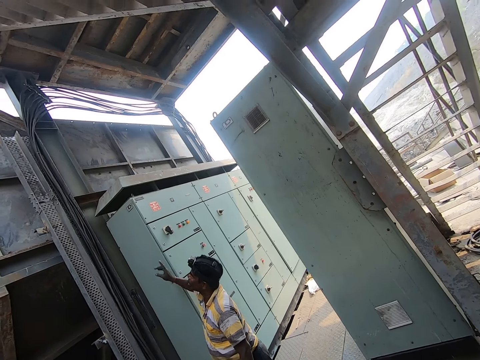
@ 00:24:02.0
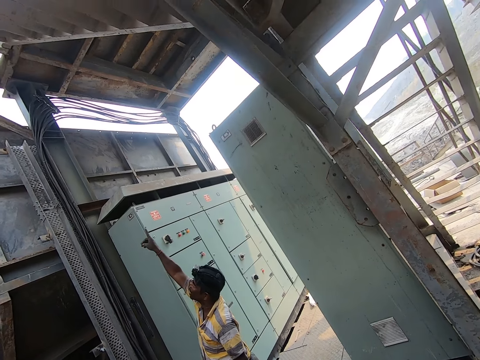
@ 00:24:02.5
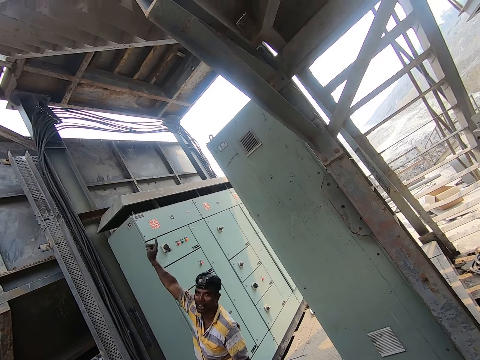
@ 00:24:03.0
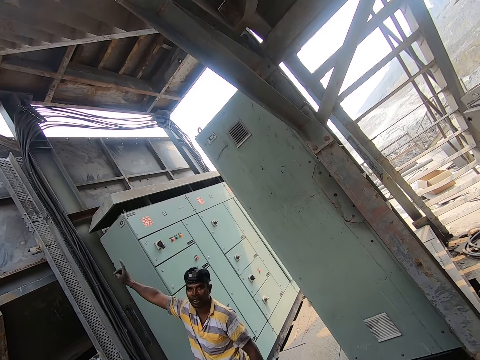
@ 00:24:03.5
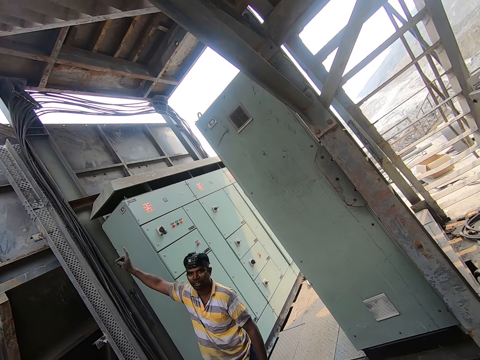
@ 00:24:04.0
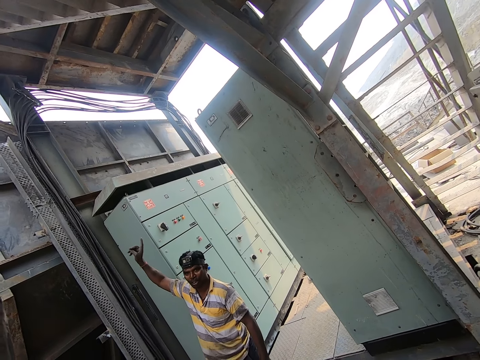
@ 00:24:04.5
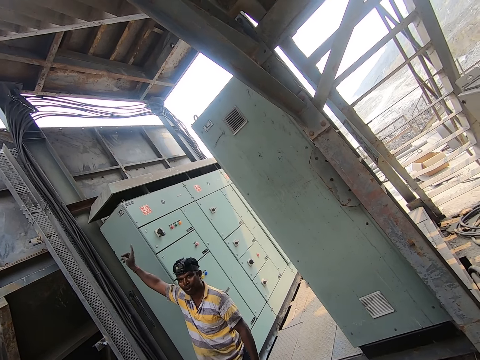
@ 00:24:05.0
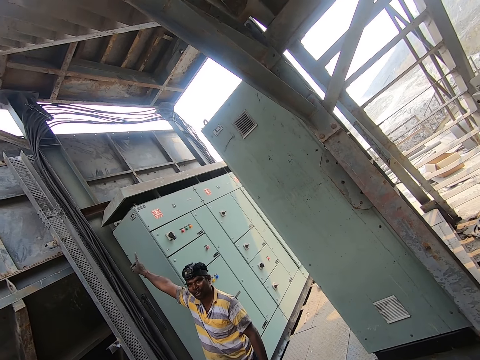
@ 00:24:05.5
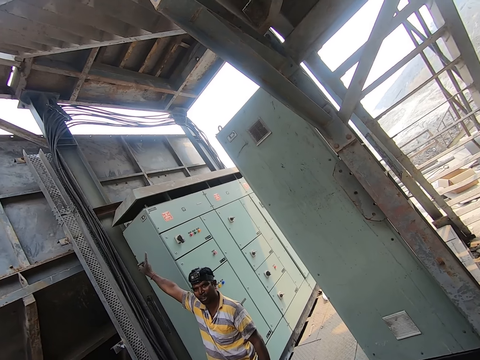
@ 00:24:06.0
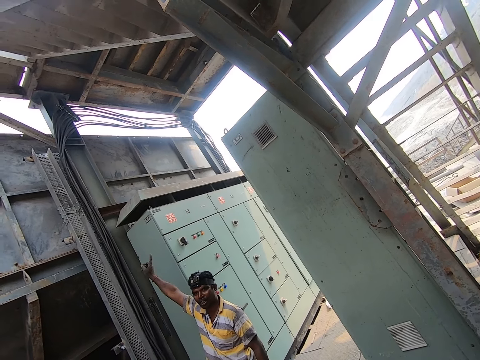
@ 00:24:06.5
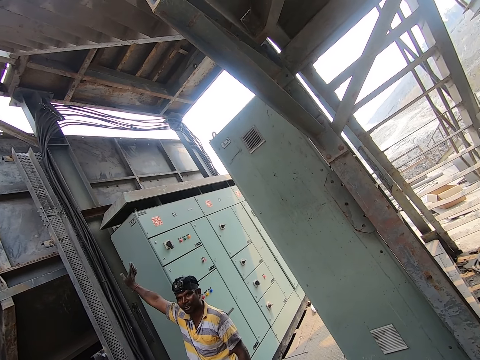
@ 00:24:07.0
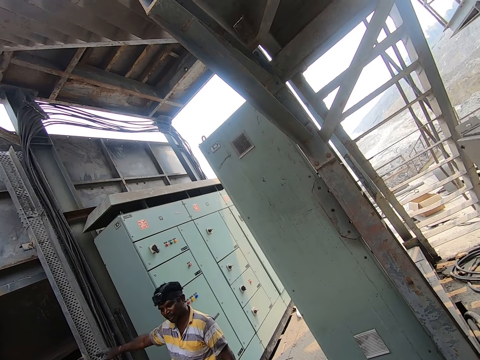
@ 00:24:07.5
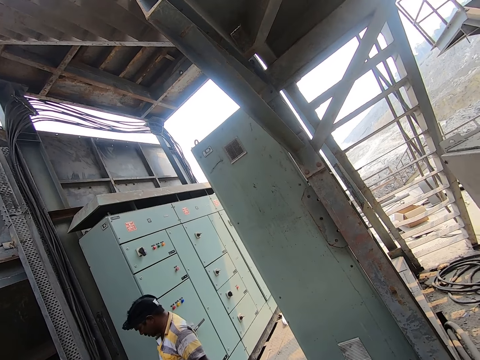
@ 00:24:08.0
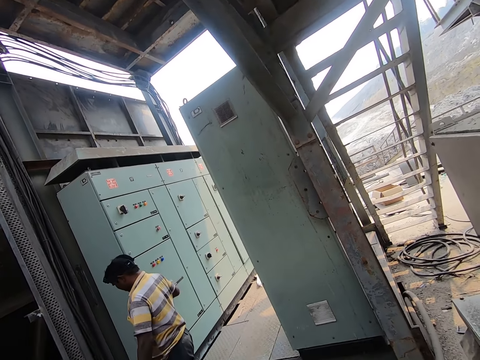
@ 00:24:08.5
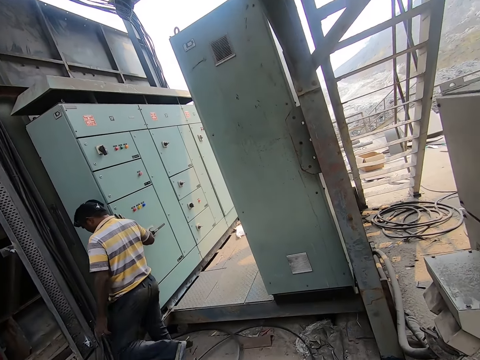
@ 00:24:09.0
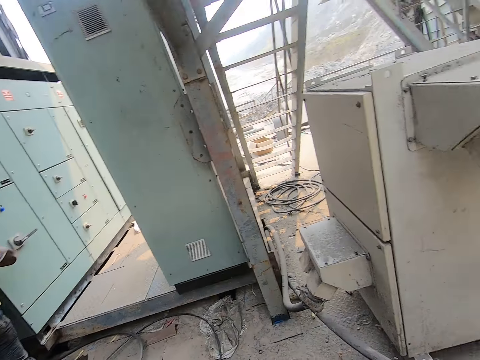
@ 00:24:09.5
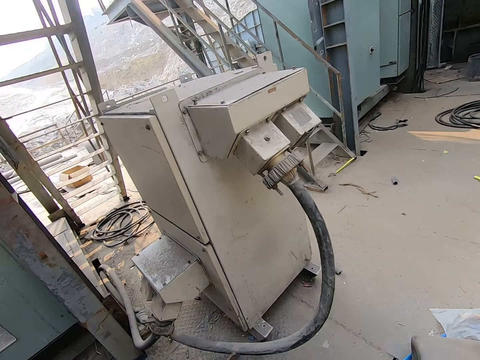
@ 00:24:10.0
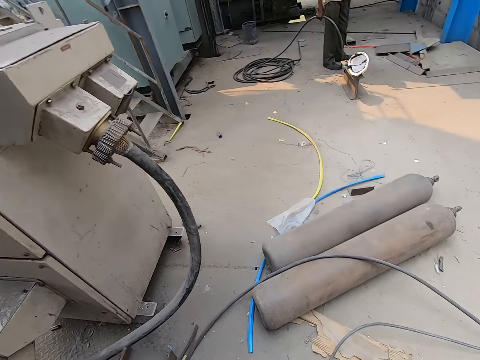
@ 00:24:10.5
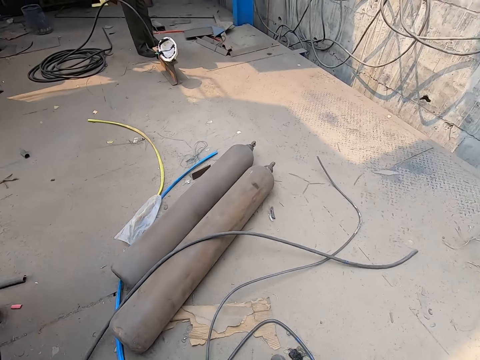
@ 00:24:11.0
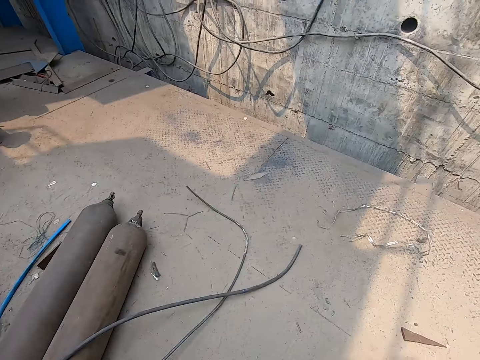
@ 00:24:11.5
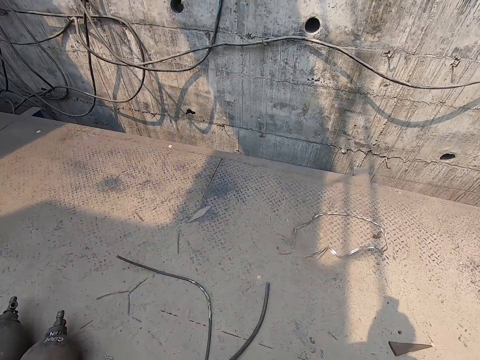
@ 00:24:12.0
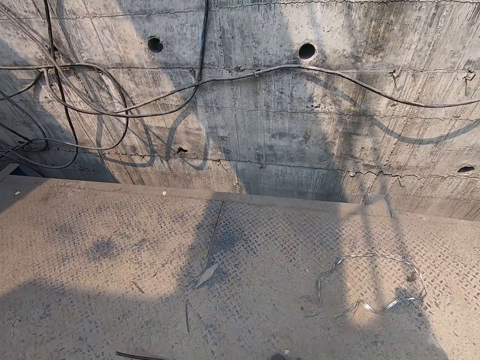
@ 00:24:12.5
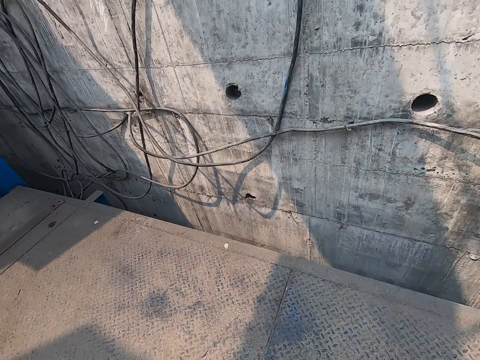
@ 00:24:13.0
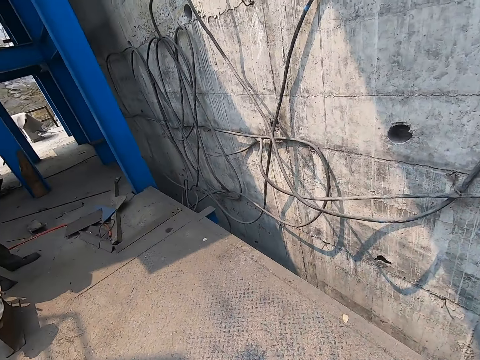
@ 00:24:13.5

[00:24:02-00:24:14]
The man points up with his right hand. The man walks. The camera wearer walks.

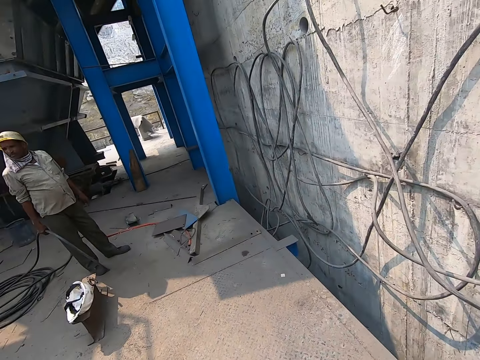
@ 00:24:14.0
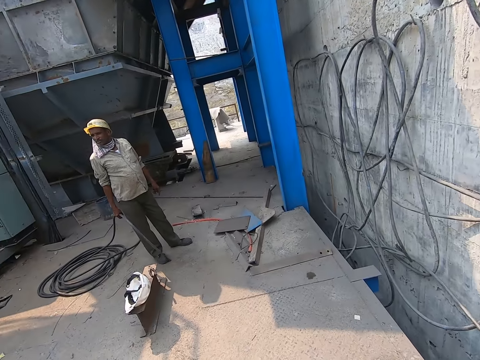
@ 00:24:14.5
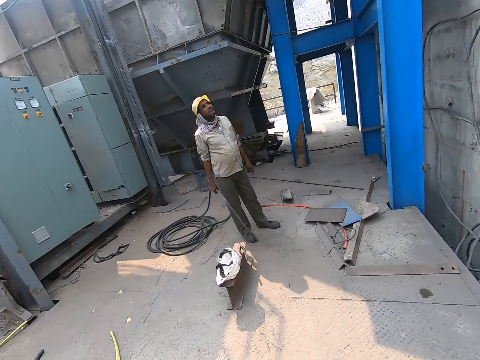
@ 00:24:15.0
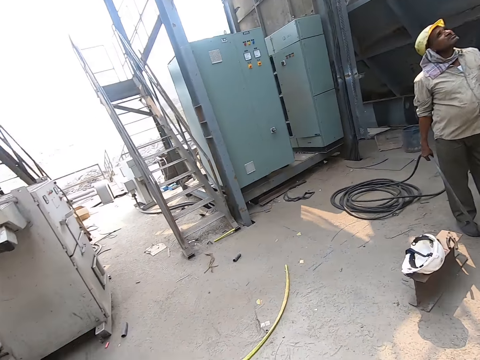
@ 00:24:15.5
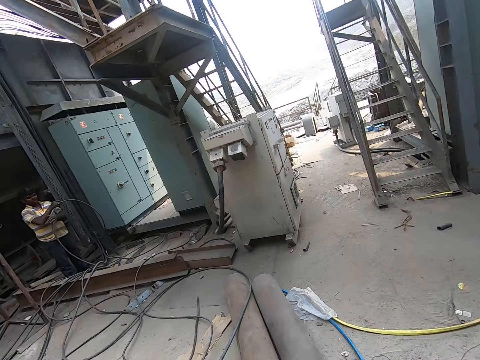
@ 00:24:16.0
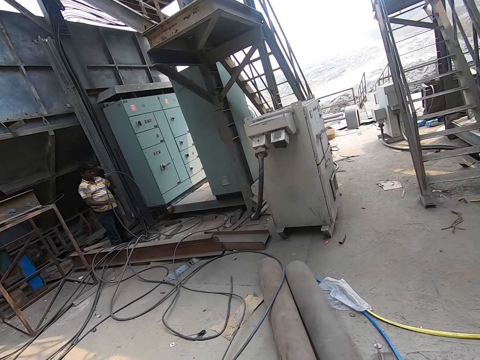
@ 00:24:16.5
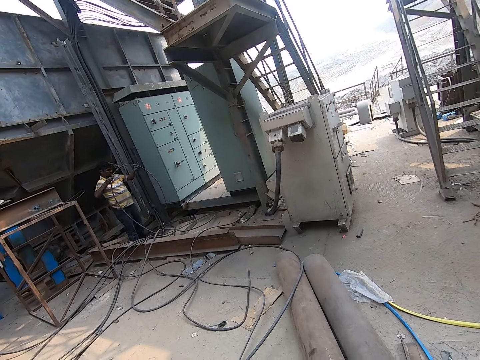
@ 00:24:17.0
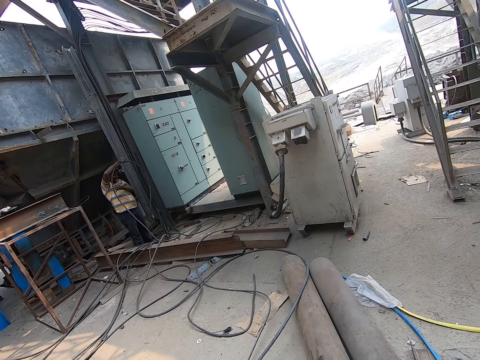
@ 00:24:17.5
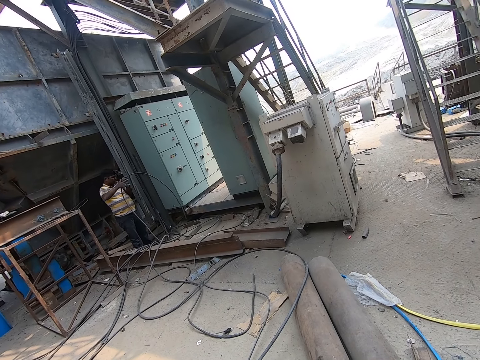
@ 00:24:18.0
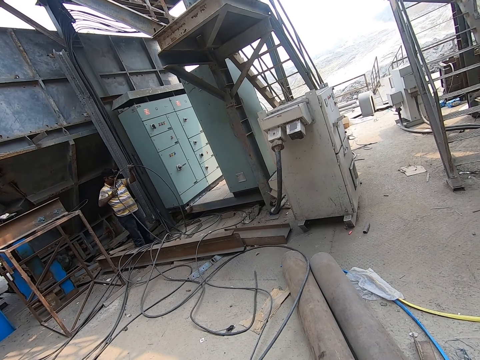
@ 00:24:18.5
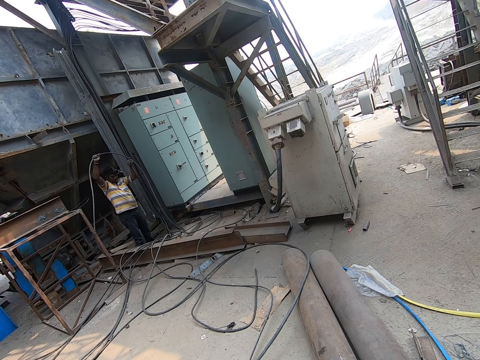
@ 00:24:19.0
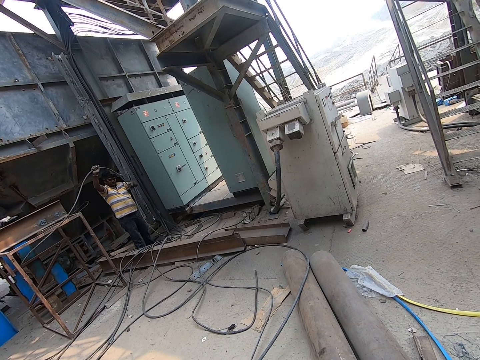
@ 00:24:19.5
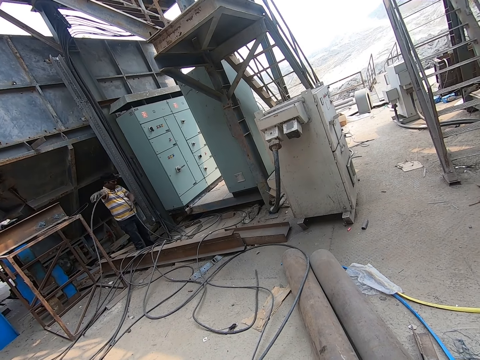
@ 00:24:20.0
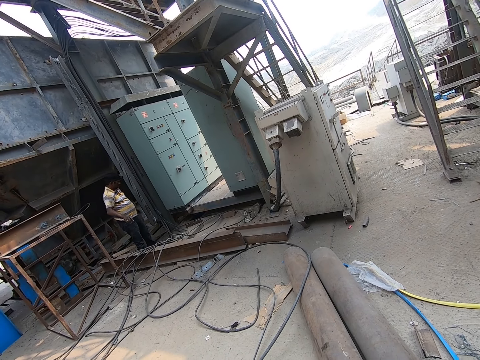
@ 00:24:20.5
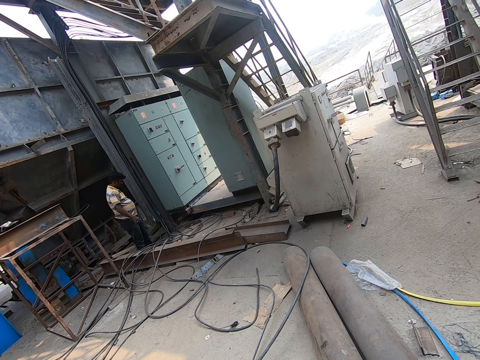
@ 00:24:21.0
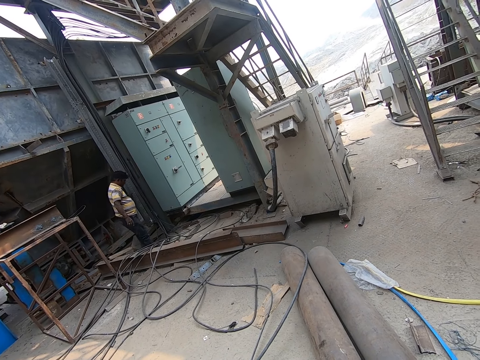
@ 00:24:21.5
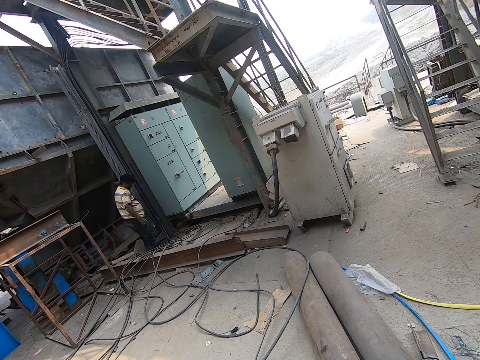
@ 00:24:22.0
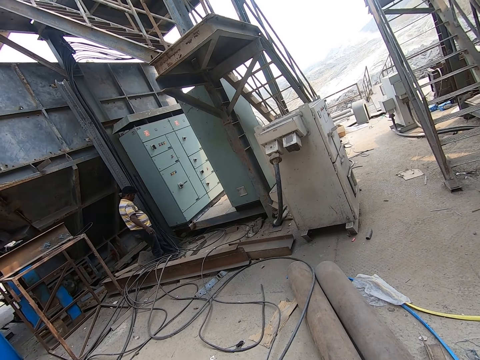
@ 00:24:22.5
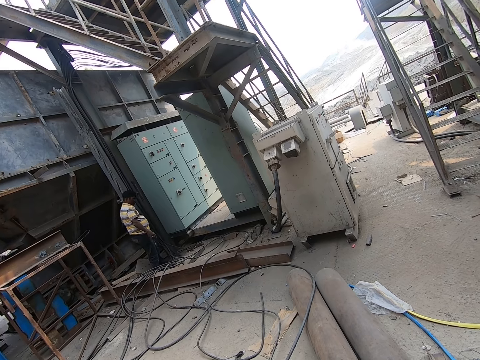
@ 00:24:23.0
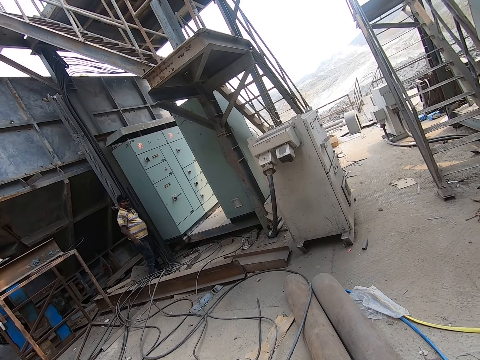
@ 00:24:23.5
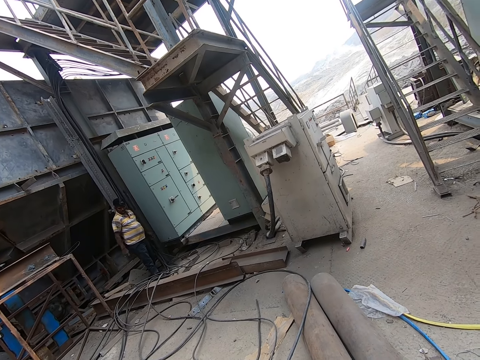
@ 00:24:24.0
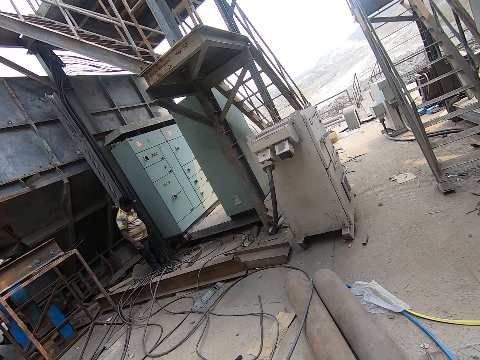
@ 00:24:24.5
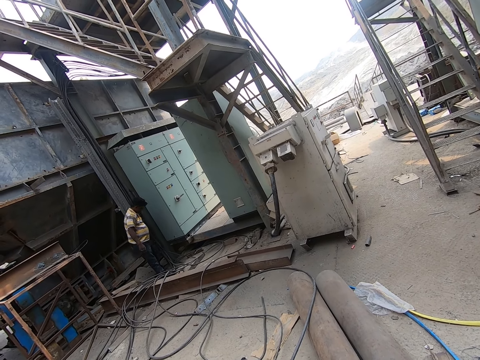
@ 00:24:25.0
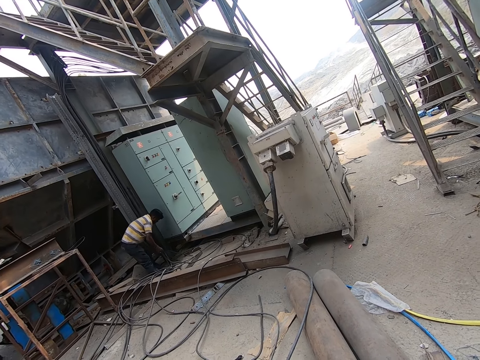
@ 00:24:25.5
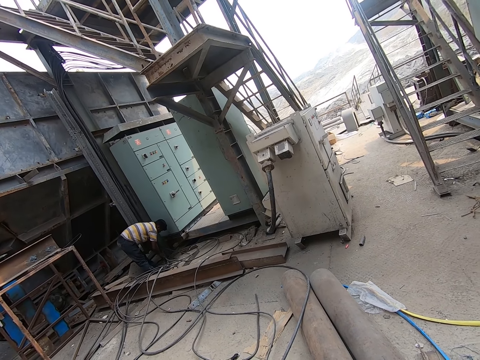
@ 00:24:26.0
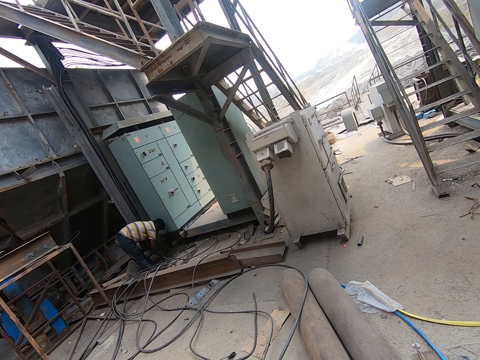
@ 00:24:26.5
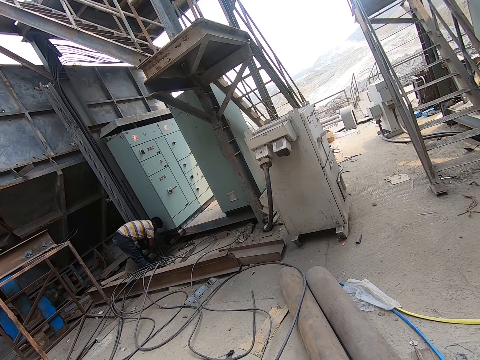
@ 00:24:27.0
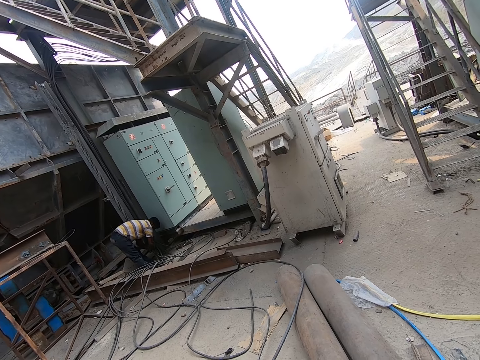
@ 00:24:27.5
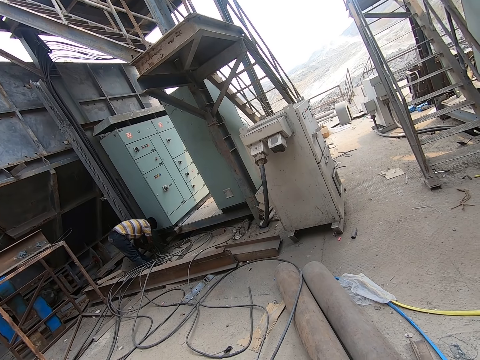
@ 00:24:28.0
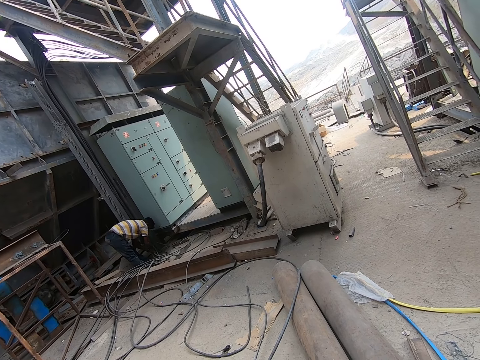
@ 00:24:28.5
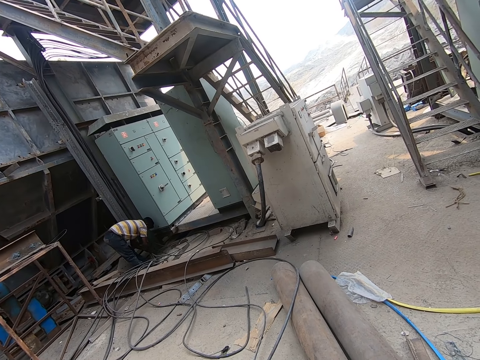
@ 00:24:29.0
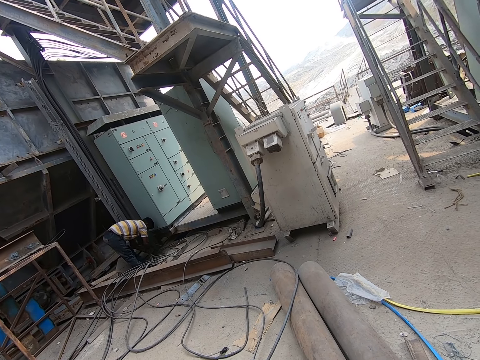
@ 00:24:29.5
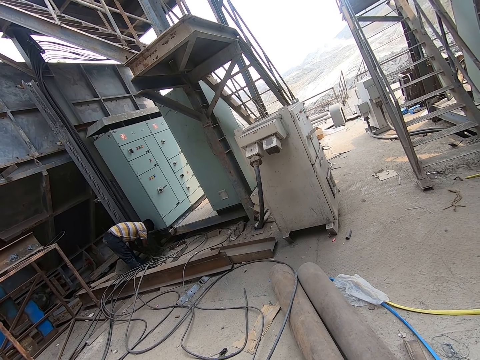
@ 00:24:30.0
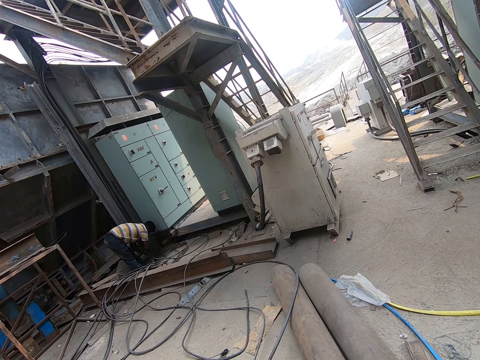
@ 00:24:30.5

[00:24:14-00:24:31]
The man holds the cable with both hands and moves the cable. The man drops the cable on the ground with both hands. The camera wearer converses with the man. The man bends. Another man sorts the cables on the ground with both hands.
